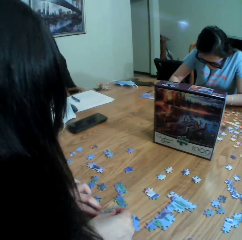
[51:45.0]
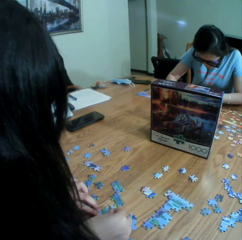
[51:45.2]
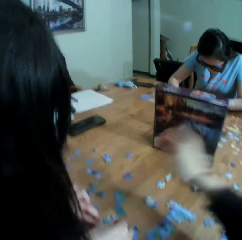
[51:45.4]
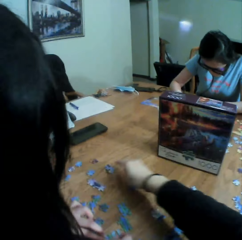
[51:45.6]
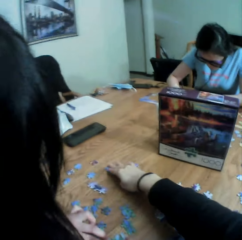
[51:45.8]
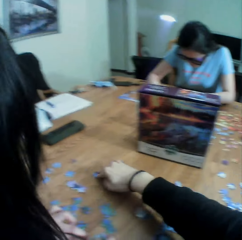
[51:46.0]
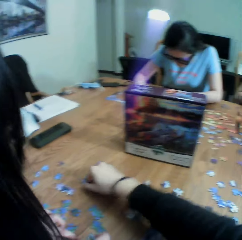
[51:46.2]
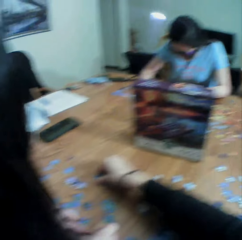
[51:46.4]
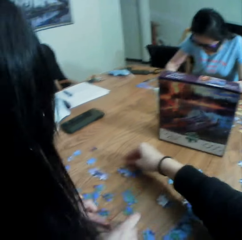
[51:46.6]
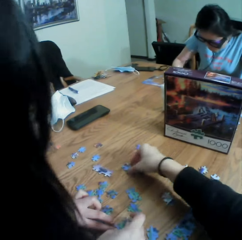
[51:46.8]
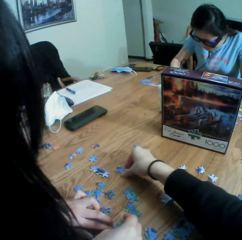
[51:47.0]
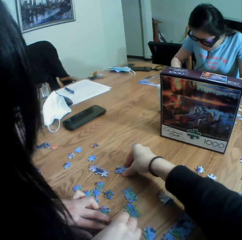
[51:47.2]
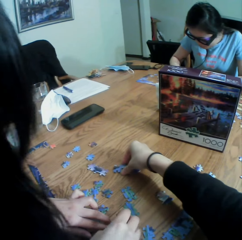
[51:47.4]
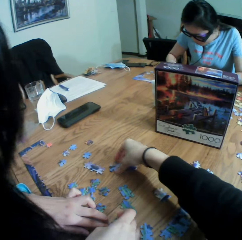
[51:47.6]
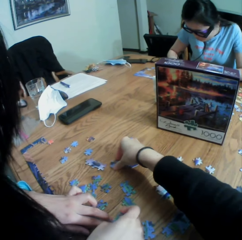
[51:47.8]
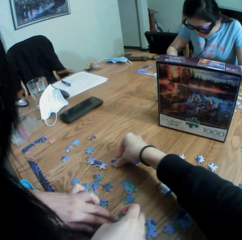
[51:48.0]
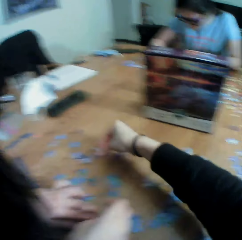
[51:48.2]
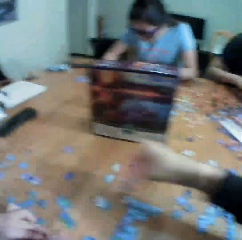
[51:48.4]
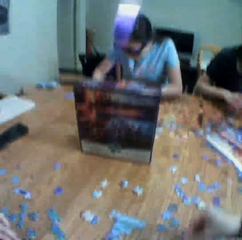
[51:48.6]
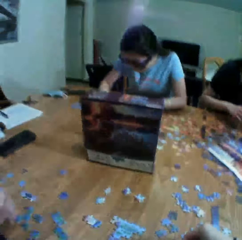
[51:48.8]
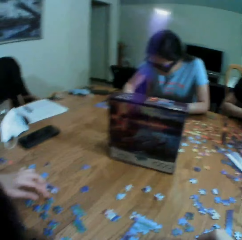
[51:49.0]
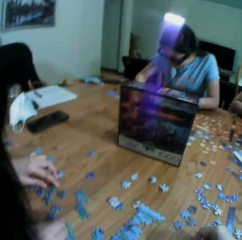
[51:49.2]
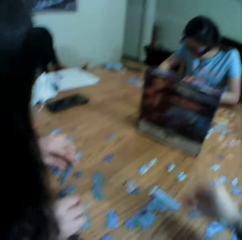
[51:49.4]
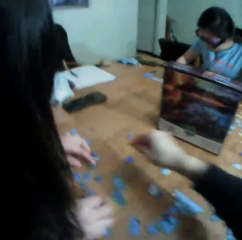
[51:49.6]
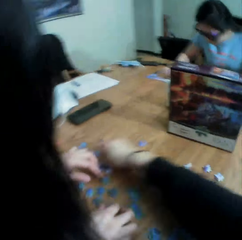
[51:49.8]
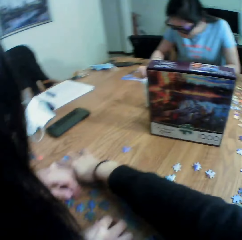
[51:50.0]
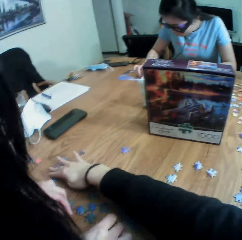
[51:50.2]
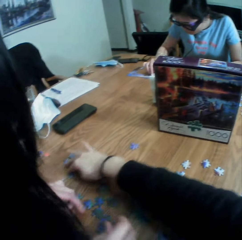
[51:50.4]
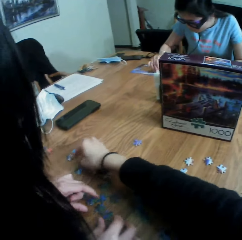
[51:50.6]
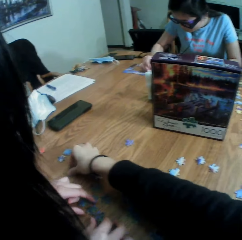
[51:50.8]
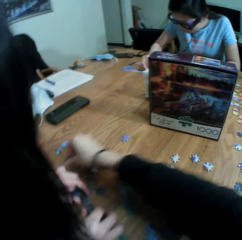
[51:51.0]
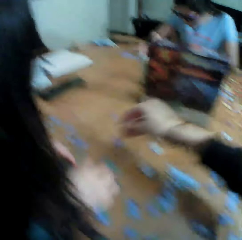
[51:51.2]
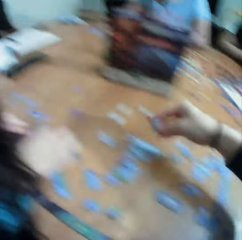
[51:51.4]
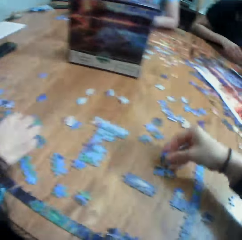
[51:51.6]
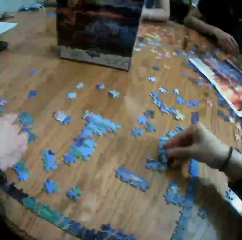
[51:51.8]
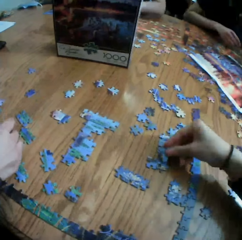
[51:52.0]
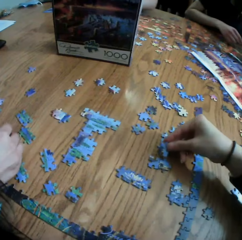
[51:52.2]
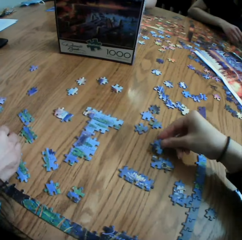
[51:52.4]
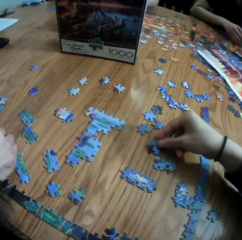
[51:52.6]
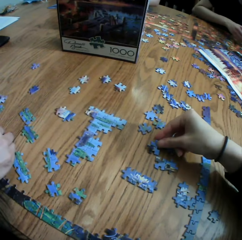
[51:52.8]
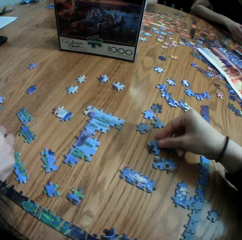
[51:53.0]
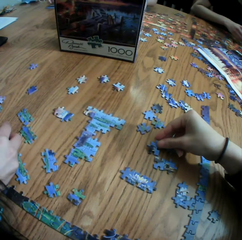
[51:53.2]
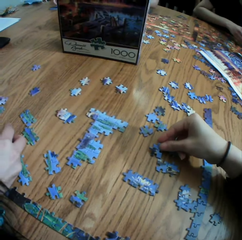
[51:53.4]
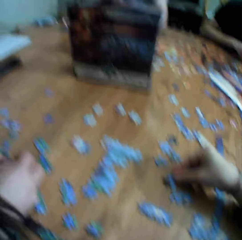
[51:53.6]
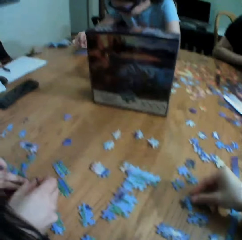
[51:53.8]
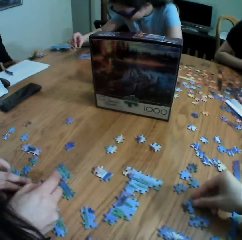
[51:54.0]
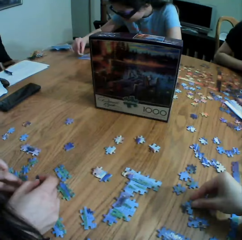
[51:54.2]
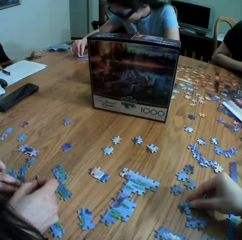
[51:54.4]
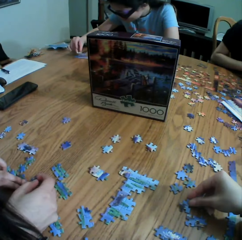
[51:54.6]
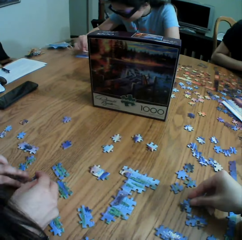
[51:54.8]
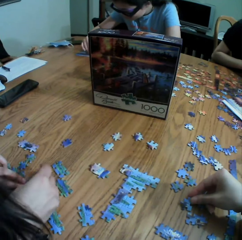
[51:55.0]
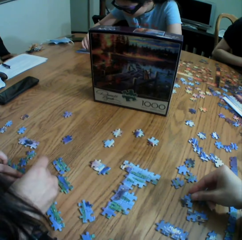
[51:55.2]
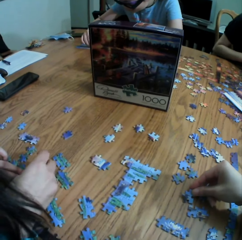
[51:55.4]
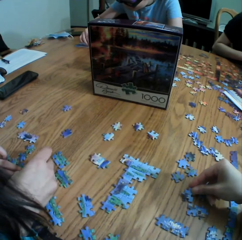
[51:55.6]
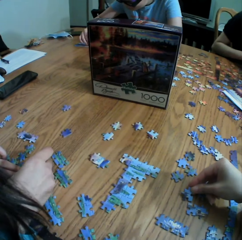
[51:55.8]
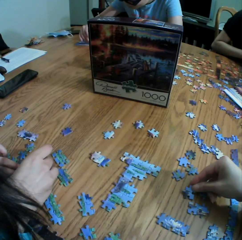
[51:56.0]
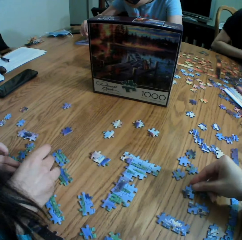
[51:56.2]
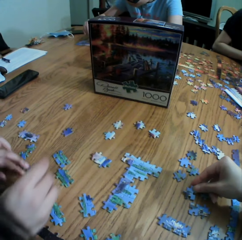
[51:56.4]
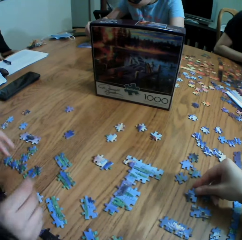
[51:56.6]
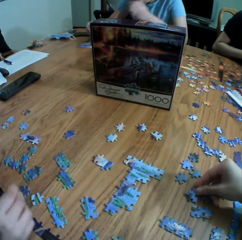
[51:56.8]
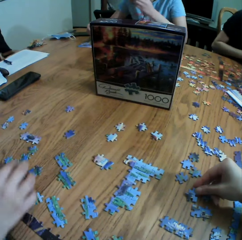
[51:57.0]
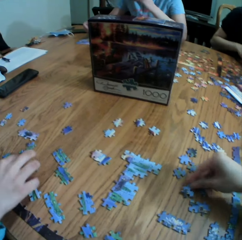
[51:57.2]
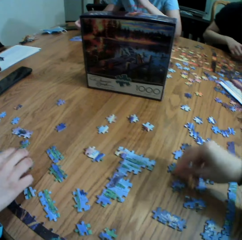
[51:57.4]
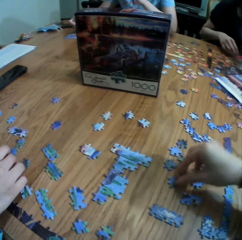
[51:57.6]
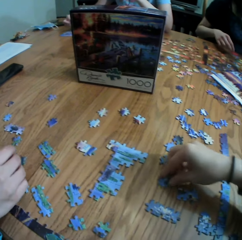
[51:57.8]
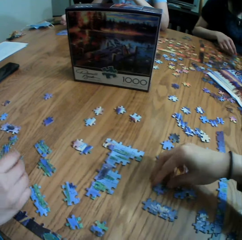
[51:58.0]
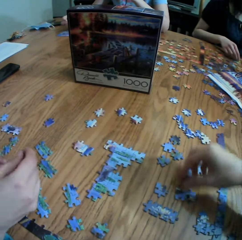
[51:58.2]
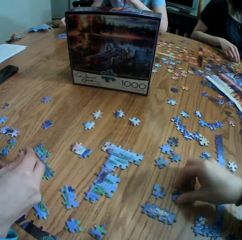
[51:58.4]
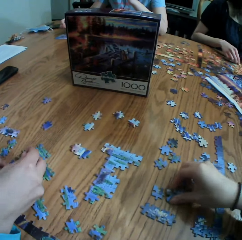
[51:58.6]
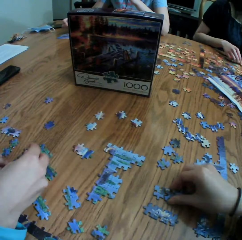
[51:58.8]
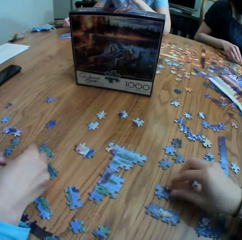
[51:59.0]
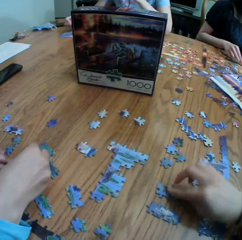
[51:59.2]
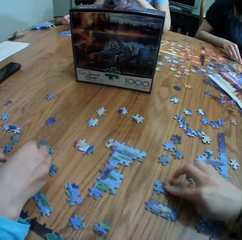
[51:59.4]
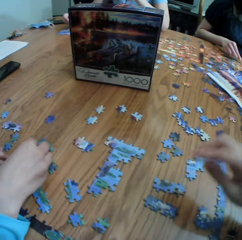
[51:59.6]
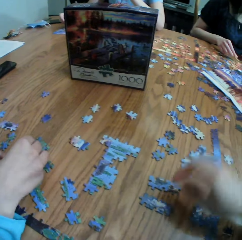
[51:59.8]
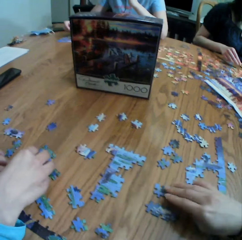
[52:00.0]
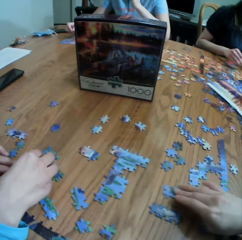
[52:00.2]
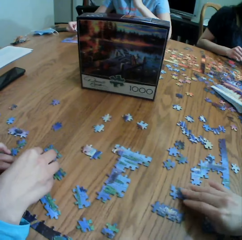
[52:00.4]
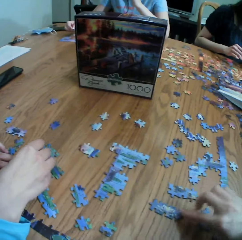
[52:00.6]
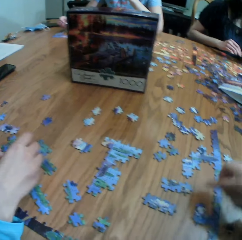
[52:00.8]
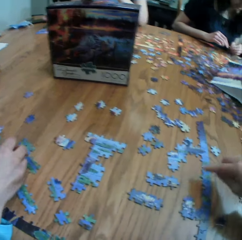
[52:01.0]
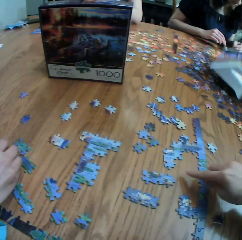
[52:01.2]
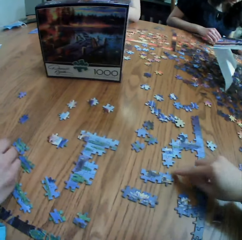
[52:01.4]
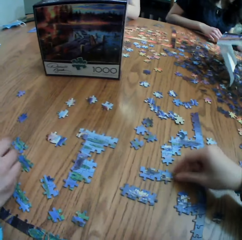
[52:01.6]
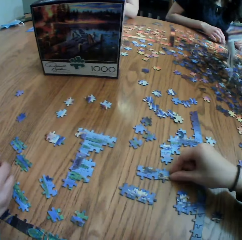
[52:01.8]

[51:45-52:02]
A person arranges the paper puzzle. The camera wearer picks up the paper puzzle. The person arranges the paper puzzle. The camera wearer picks up the paper puzzle. They stare at the paper puzzle, drop the paper puzzle, and move the paper puzzle.

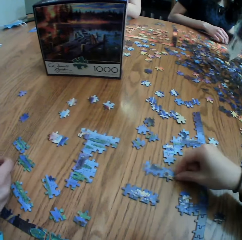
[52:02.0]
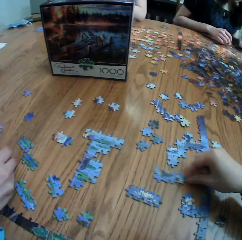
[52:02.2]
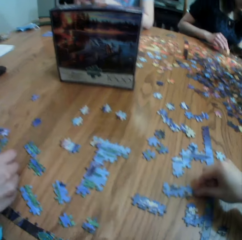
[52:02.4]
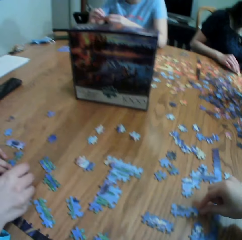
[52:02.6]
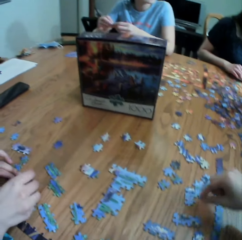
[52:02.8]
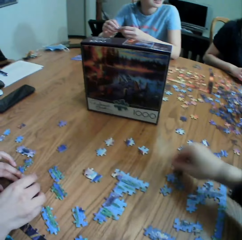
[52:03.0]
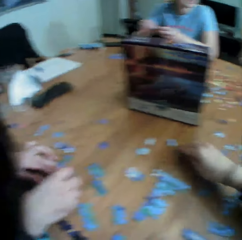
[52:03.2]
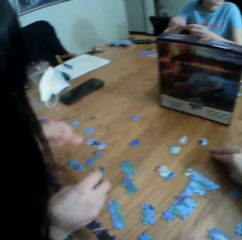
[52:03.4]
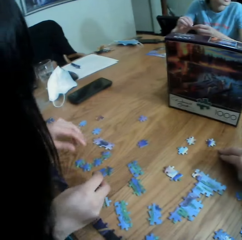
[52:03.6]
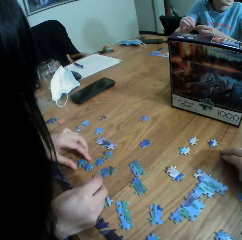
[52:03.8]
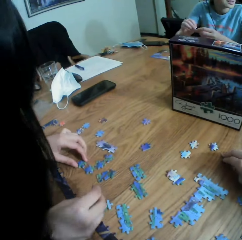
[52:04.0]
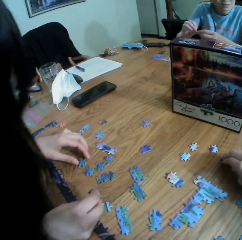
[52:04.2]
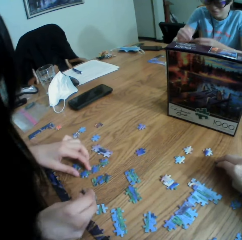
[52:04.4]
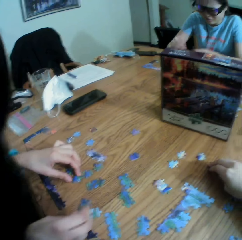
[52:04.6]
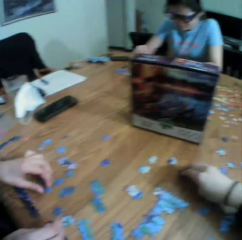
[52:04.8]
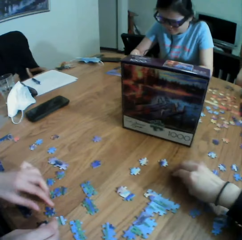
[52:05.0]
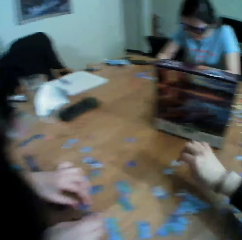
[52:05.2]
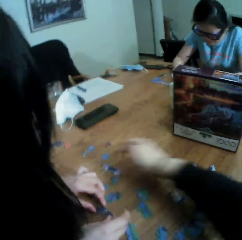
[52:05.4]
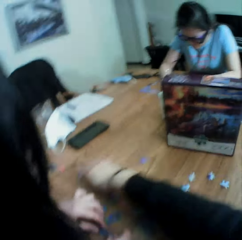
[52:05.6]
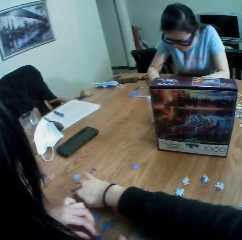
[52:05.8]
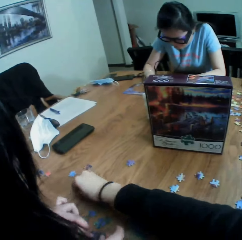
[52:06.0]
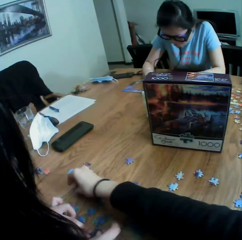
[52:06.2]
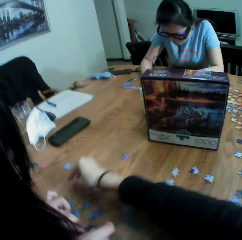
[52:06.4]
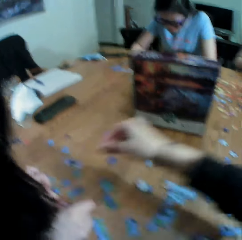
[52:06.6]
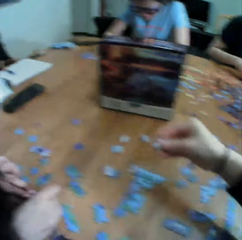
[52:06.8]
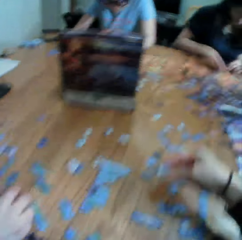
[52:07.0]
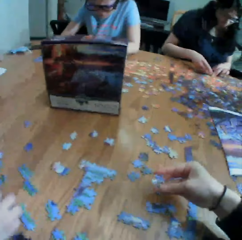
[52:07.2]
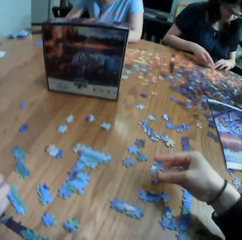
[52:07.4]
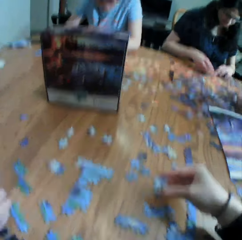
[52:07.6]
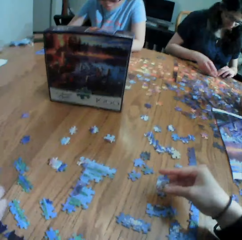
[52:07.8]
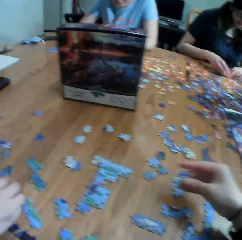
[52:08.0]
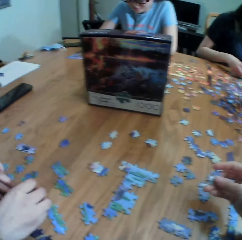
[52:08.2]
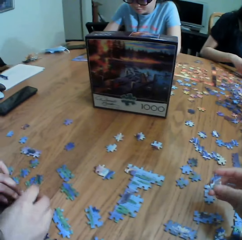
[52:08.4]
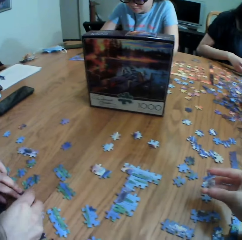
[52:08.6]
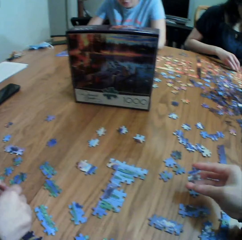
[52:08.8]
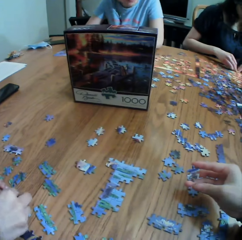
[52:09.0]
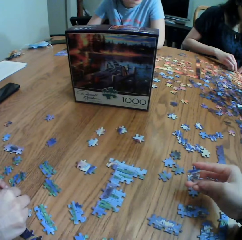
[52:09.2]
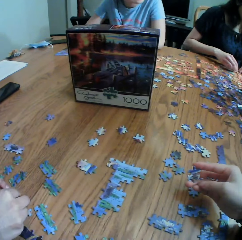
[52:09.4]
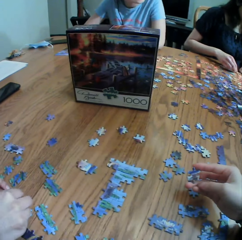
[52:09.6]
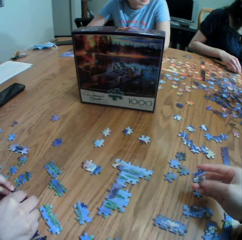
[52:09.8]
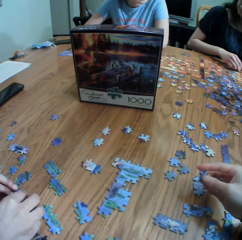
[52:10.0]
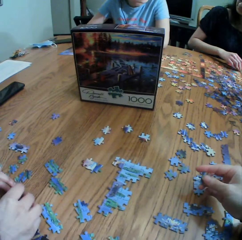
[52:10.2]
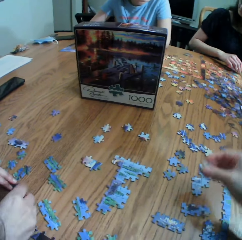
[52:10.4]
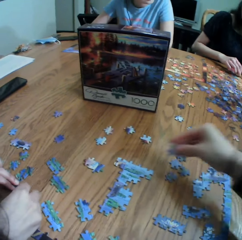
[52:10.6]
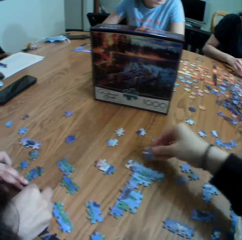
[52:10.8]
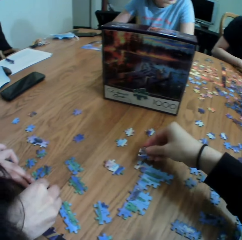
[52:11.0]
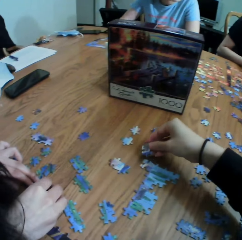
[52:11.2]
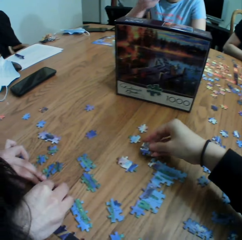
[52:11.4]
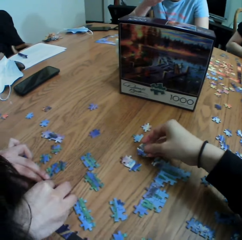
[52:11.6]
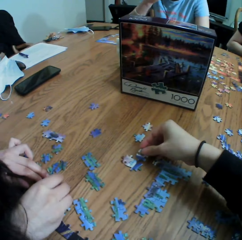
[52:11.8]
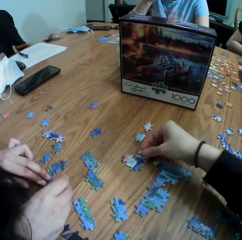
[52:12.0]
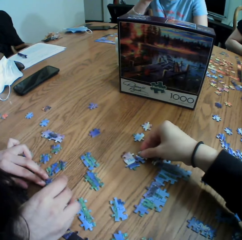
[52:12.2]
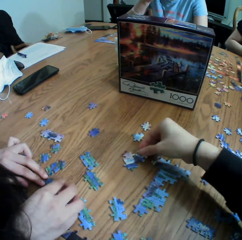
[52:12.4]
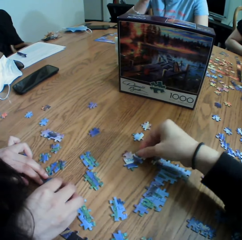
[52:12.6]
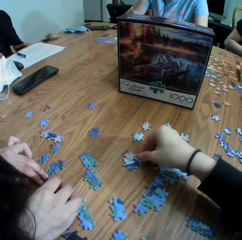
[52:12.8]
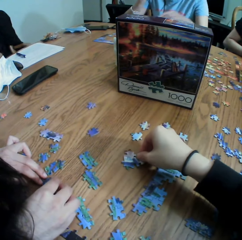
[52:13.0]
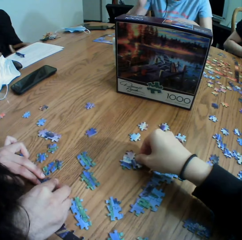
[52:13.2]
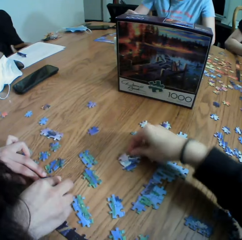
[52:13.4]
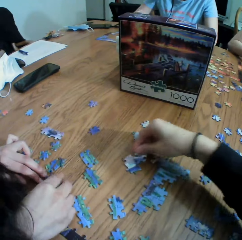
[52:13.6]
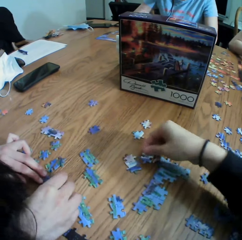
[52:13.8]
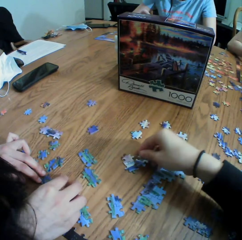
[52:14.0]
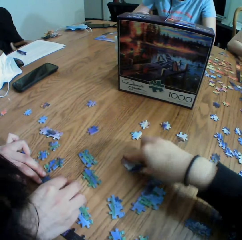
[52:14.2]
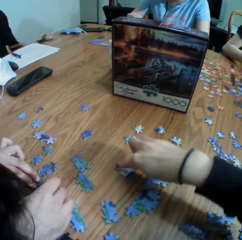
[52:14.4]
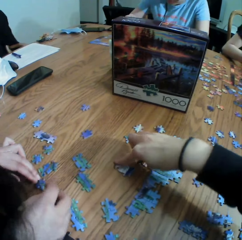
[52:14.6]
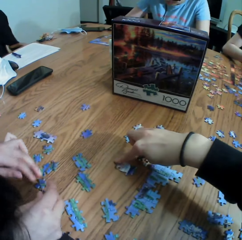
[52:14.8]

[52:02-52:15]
The camera wearer touches the paper puzzle. They pick up the paper puzzle, stare at the paper puzzle, and fix the paper puzzle.
